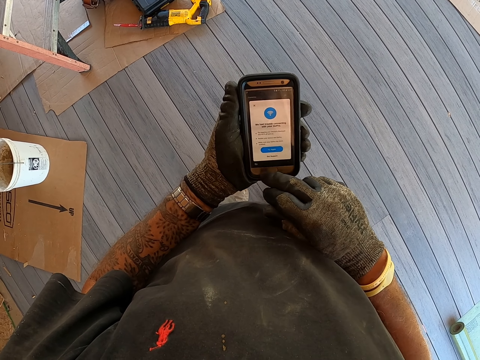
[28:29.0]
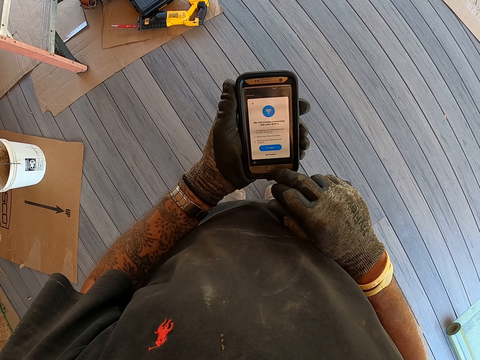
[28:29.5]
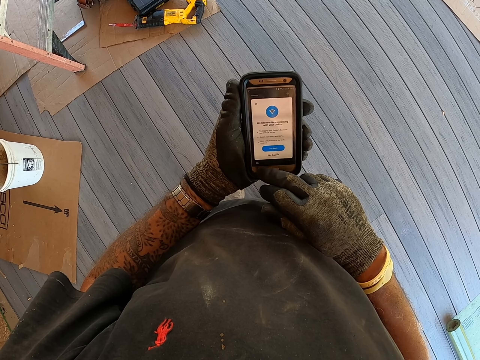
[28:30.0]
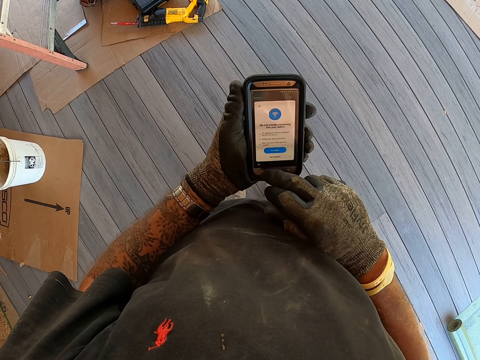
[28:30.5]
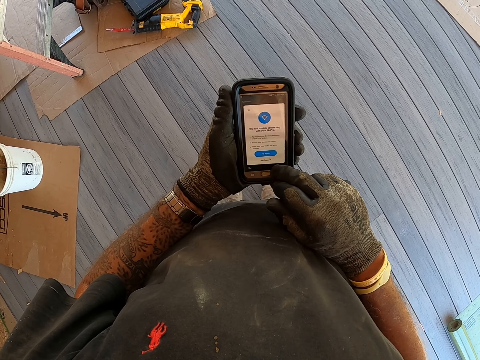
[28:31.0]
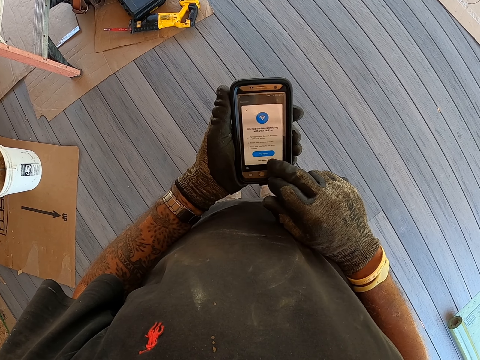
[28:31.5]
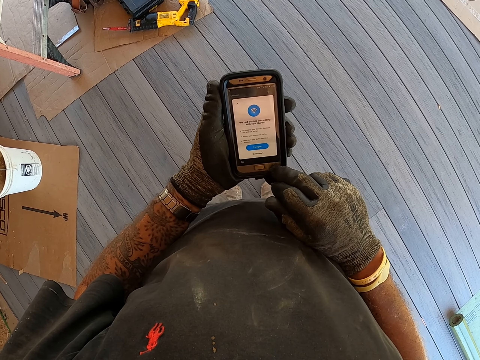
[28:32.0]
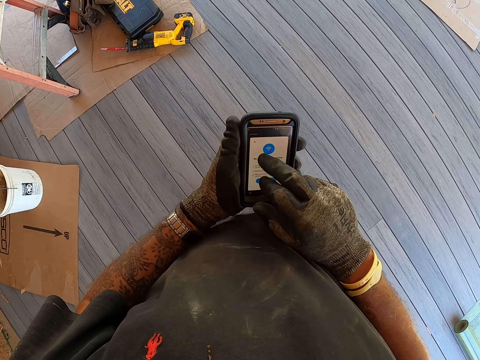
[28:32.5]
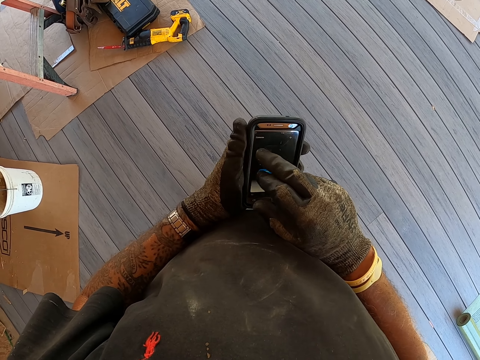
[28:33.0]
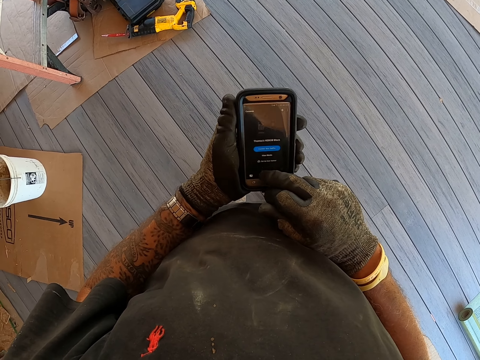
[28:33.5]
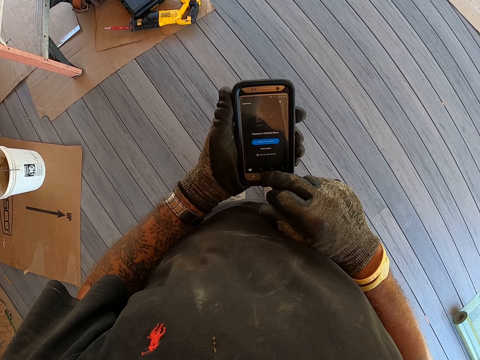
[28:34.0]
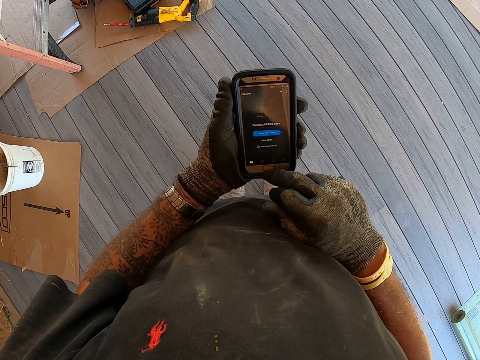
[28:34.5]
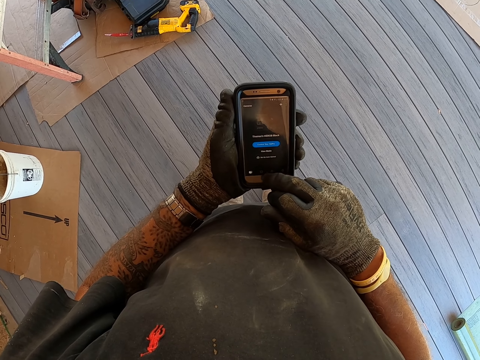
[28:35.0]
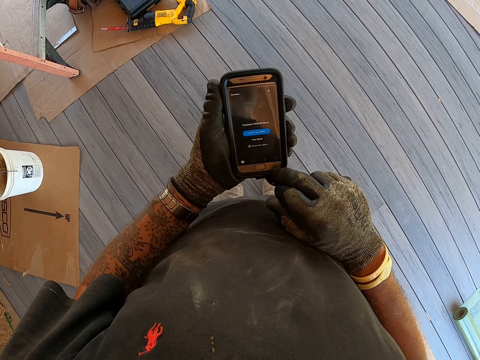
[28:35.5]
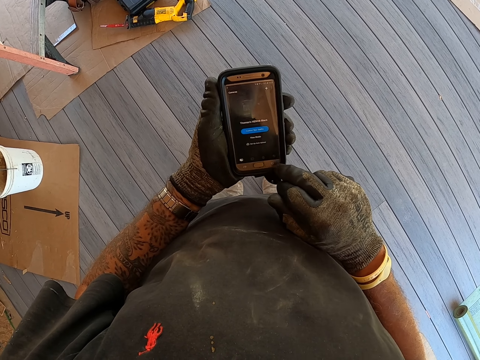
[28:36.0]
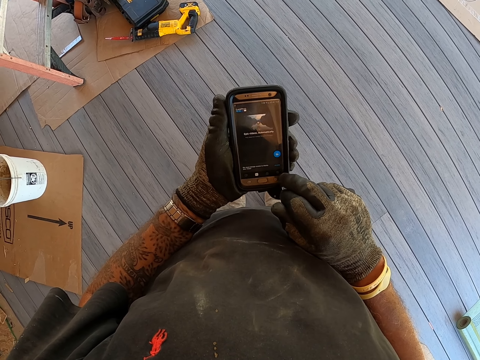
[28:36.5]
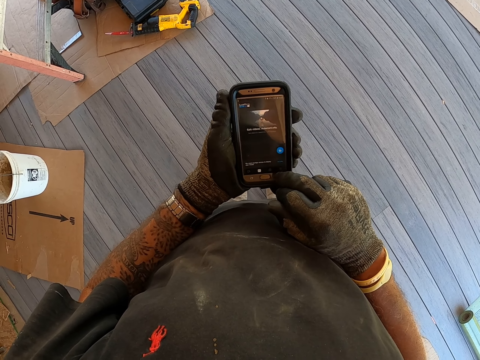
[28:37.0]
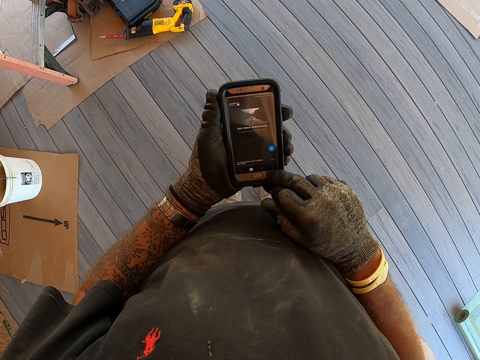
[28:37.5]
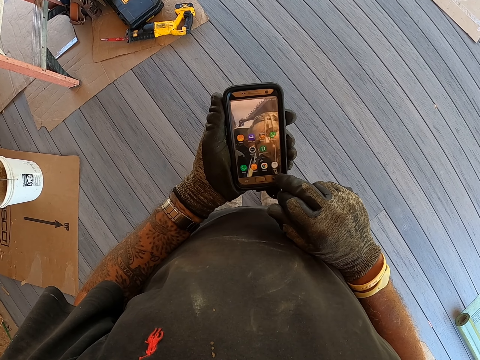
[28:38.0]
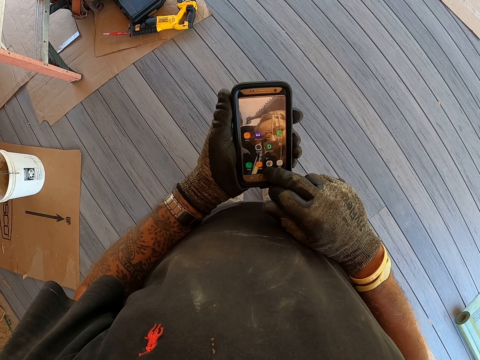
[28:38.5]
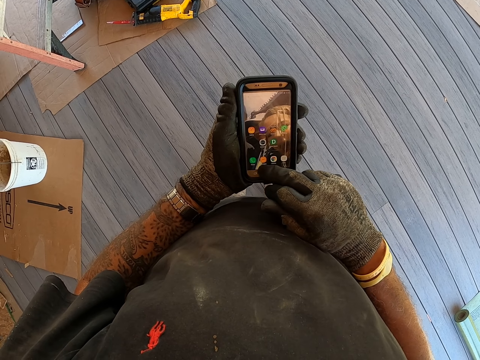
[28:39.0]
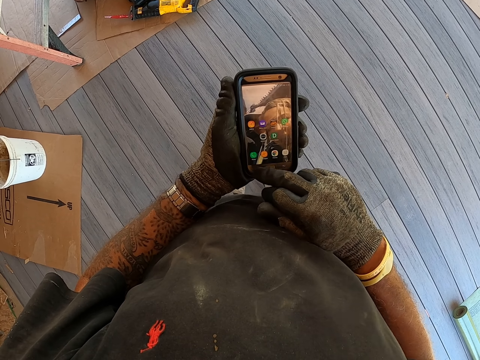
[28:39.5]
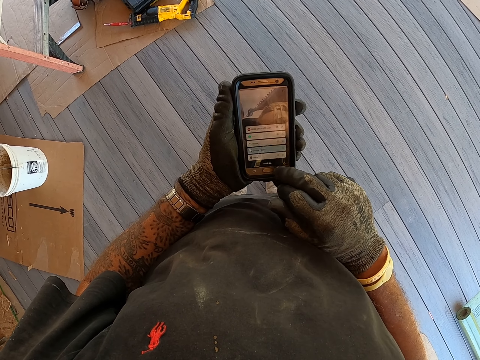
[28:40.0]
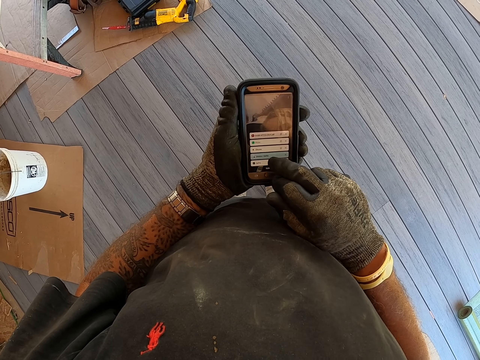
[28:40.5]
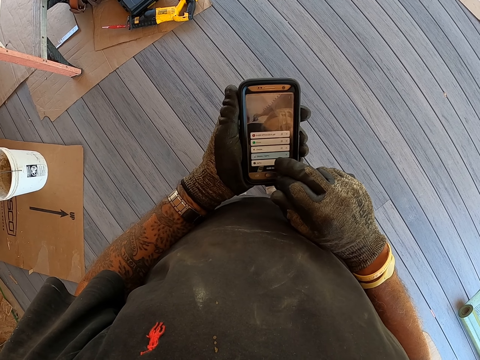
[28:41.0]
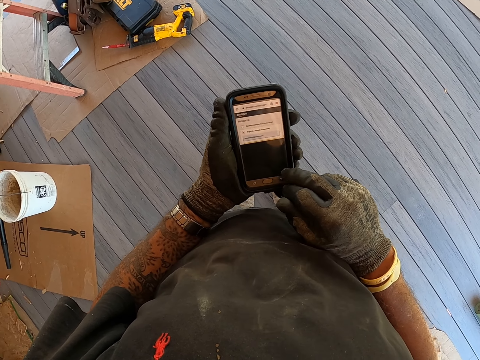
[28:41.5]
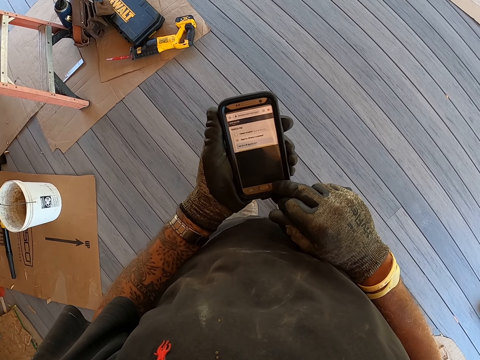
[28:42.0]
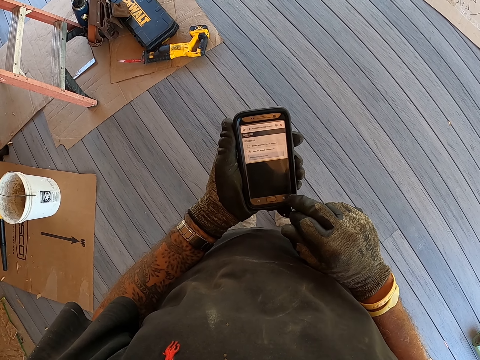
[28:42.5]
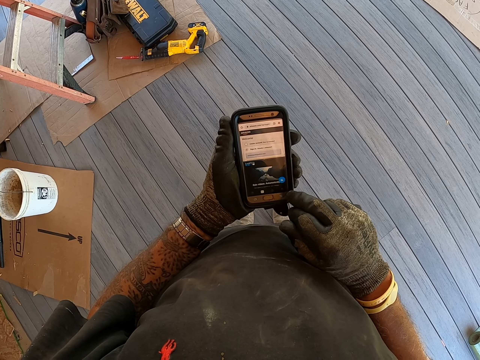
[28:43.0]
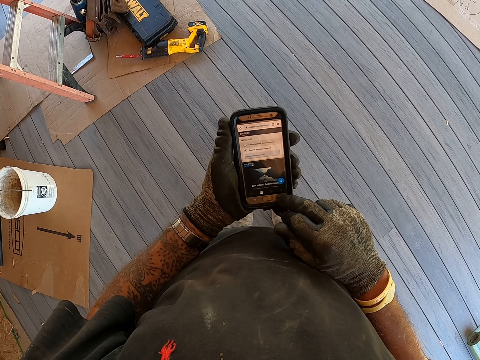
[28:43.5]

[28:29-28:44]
The camera wearer operates a mobile phone. They look at the mobile phone. They operate the mobile phone.

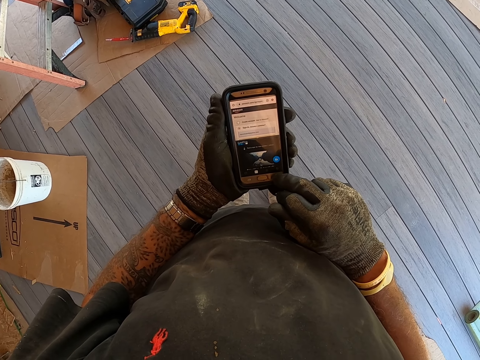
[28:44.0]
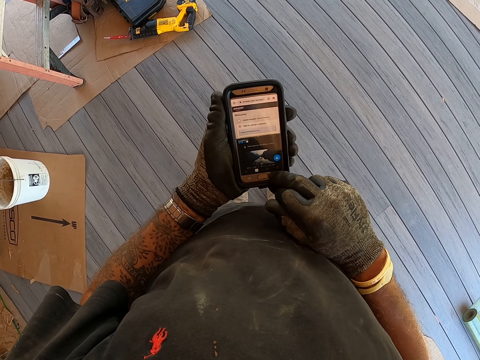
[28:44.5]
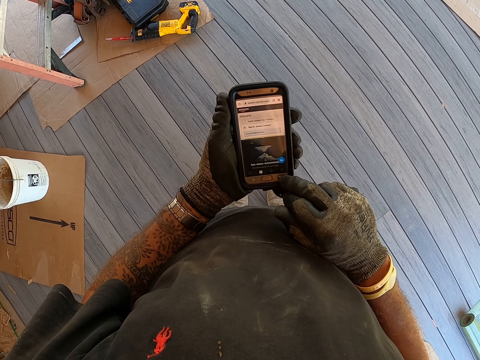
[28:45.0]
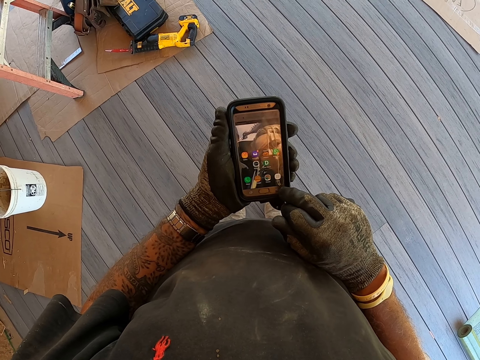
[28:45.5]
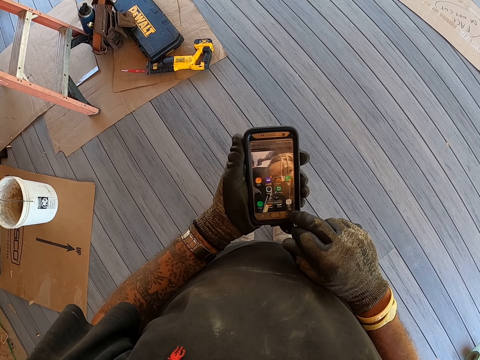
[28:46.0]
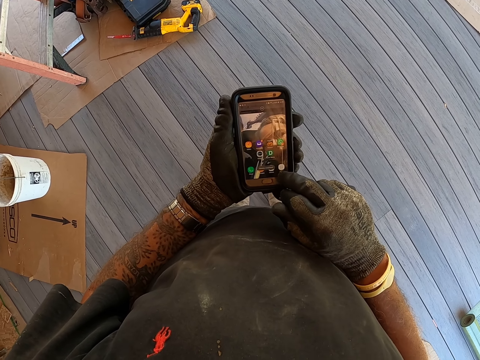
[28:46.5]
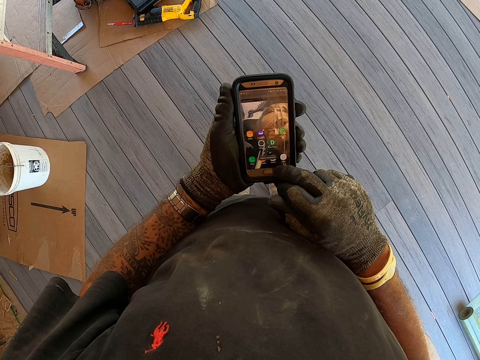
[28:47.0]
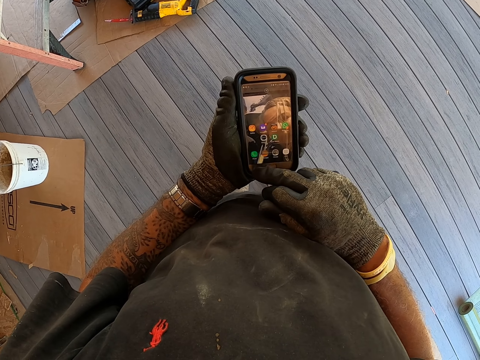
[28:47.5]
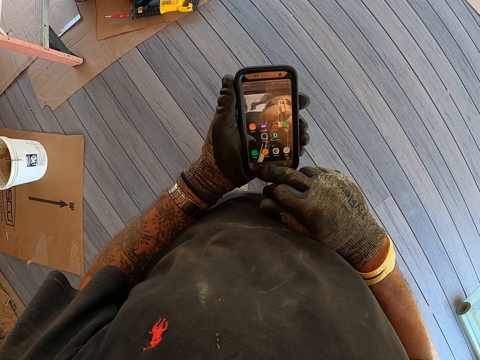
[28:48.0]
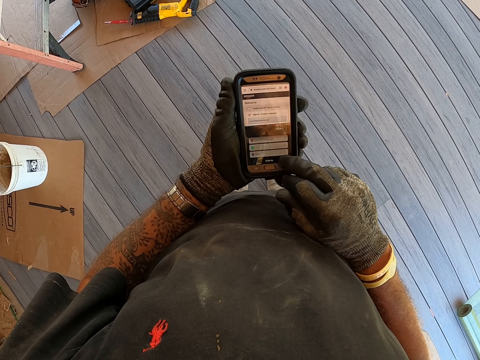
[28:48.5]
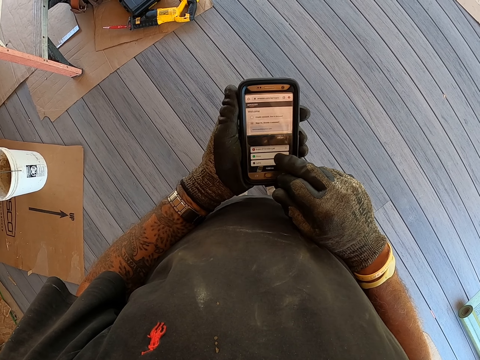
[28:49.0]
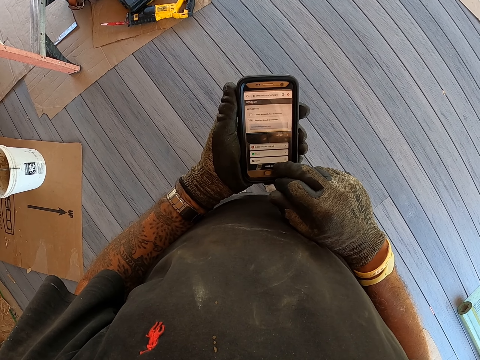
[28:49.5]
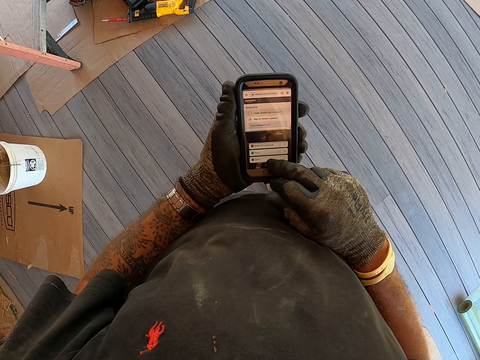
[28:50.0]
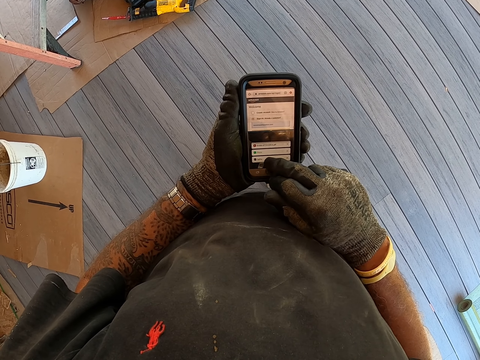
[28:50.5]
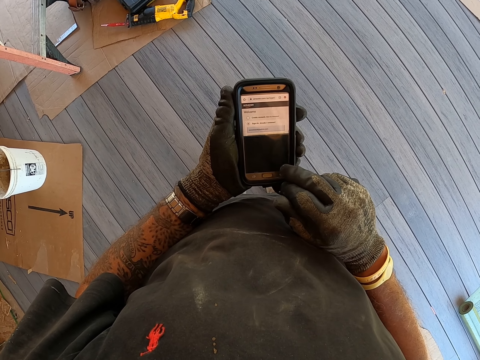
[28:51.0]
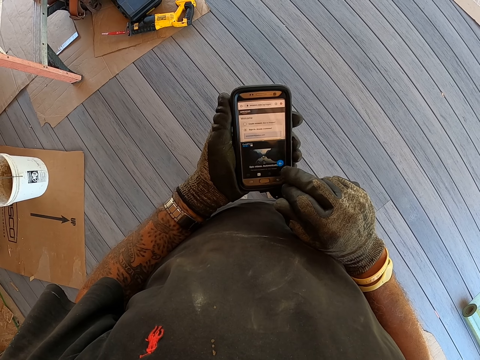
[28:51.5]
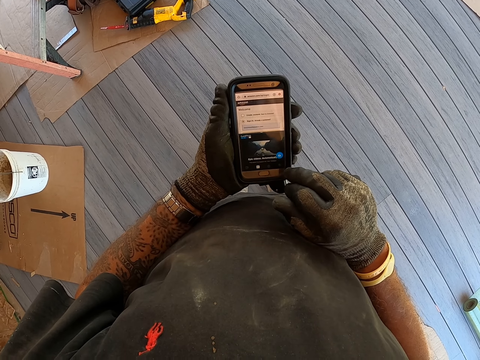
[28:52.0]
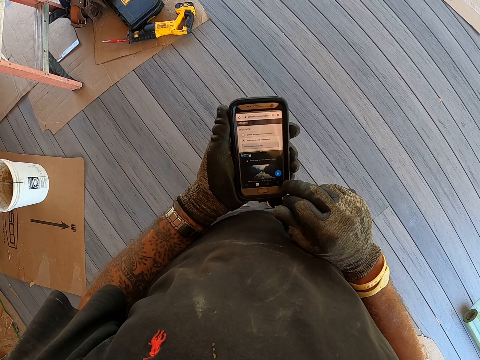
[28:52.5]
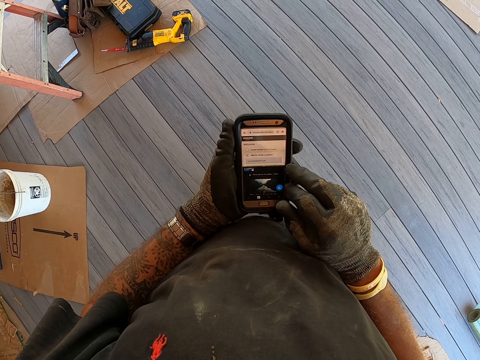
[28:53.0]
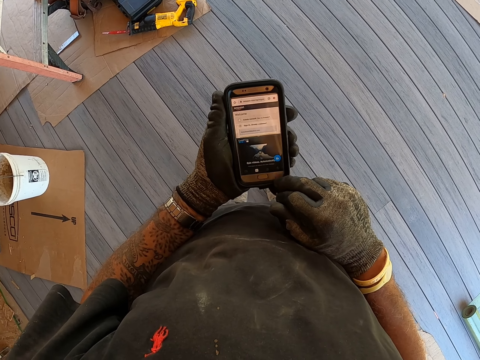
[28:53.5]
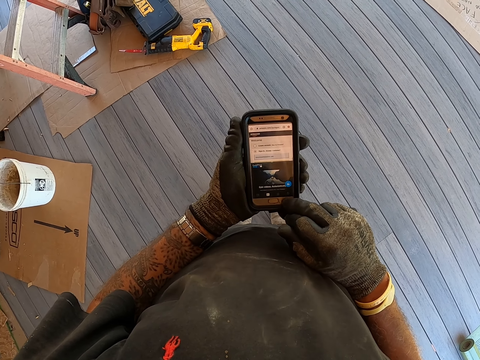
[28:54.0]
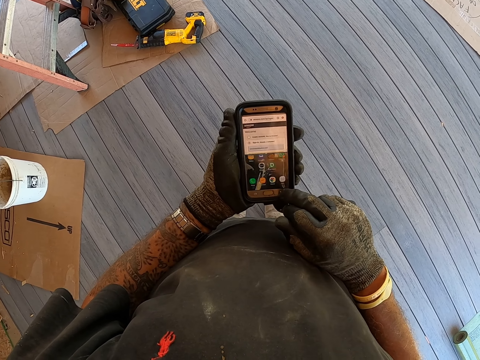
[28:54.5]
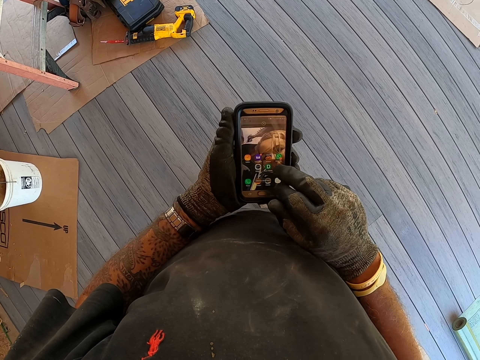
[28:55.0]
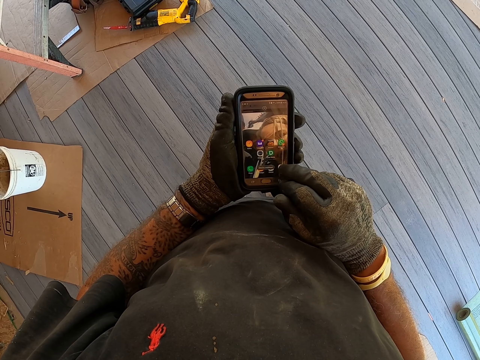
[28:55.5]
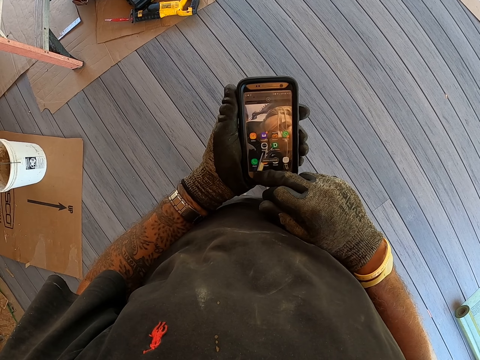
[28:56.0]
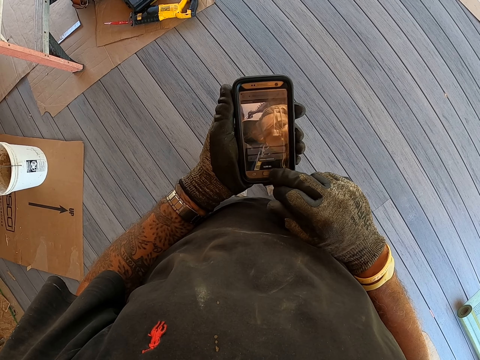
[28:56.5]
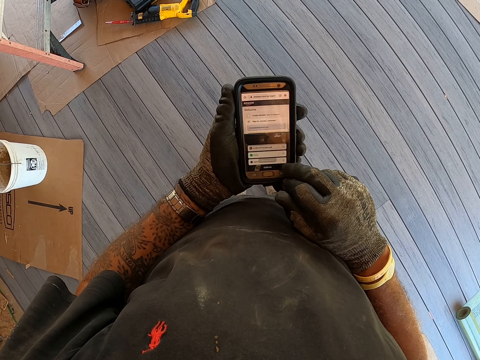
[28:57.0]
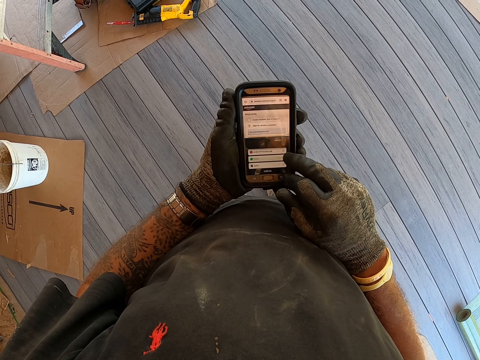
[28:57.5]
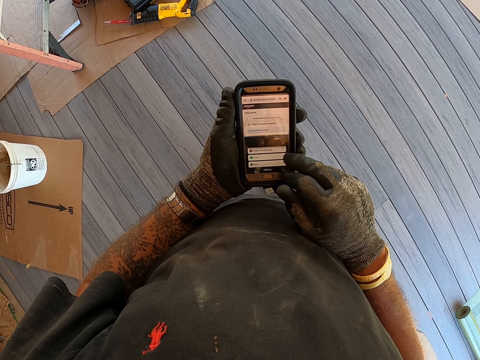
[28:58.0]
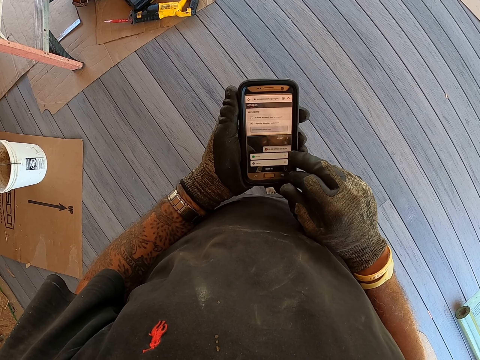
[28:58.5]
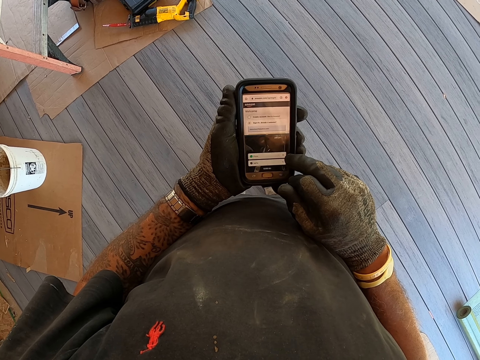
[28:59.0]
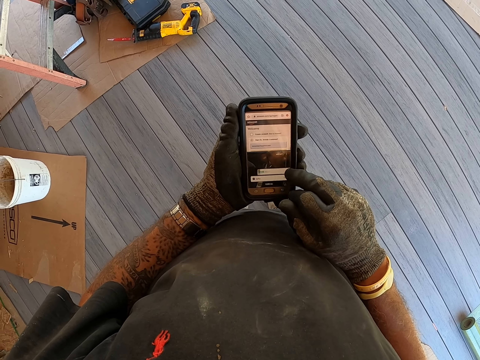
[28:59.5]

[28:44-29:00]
The camera wearer looks at a mobile phone. They operate the mobile phone. They look at the mobile phone. They operate the mobile phone.
